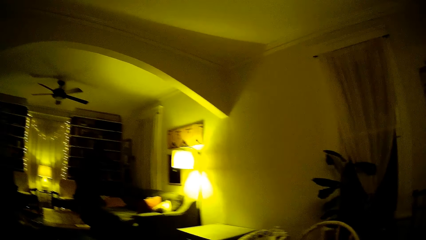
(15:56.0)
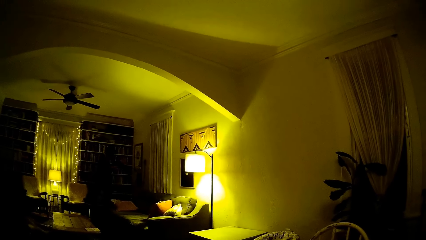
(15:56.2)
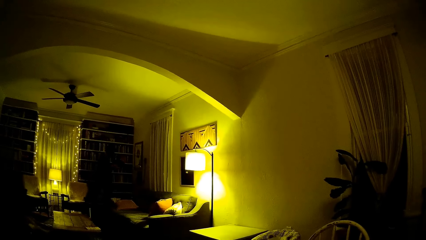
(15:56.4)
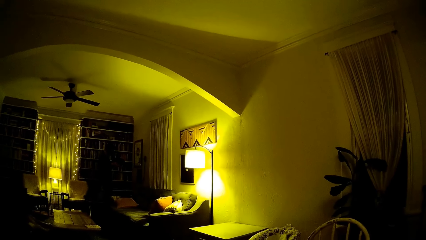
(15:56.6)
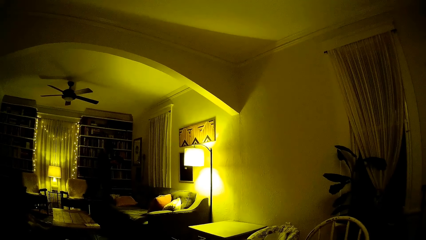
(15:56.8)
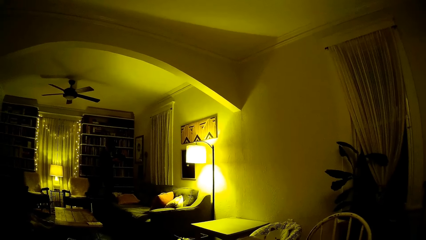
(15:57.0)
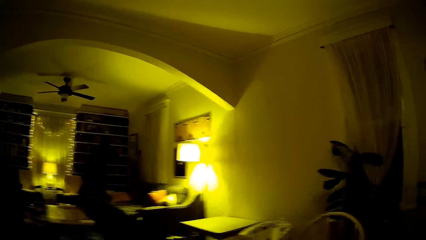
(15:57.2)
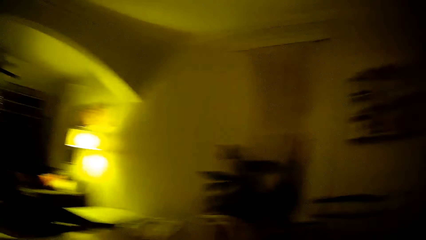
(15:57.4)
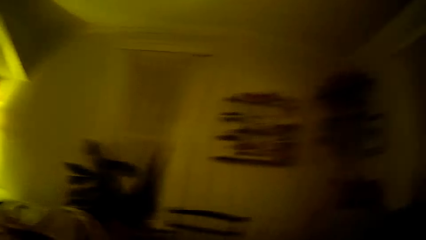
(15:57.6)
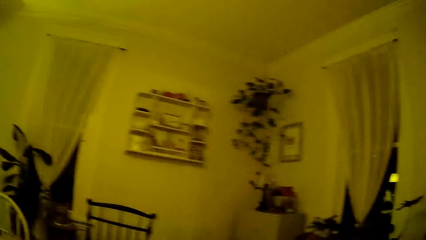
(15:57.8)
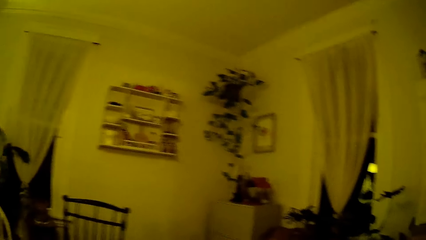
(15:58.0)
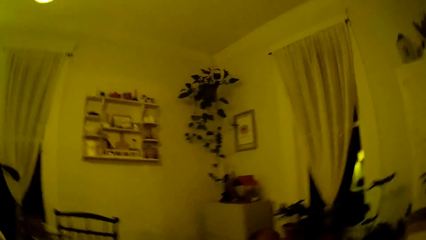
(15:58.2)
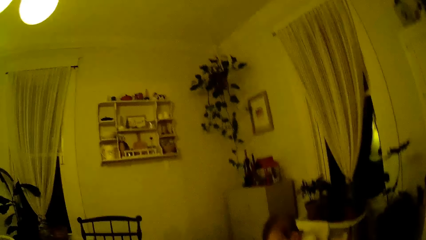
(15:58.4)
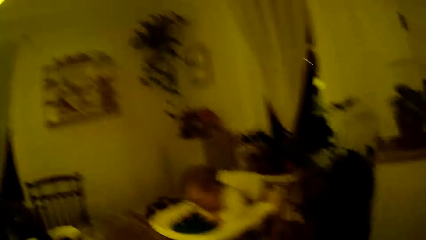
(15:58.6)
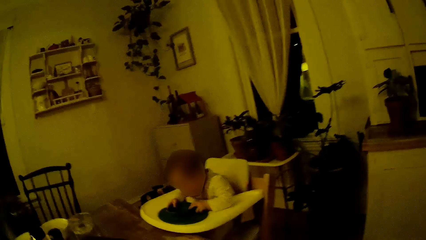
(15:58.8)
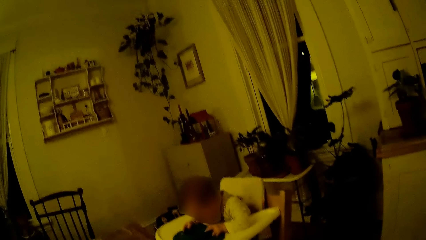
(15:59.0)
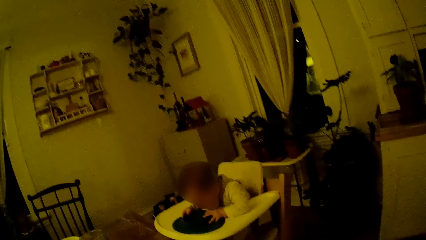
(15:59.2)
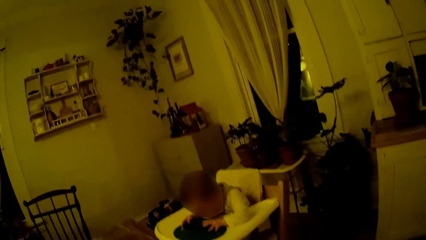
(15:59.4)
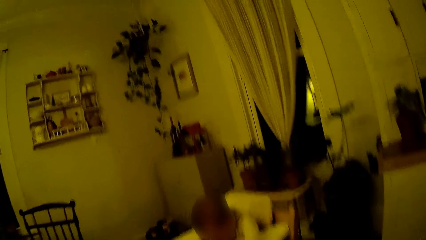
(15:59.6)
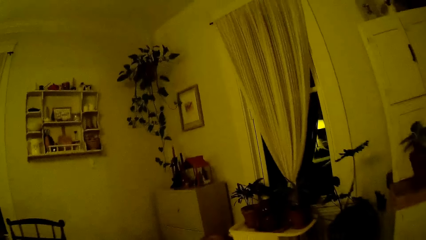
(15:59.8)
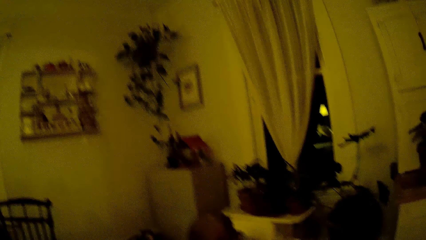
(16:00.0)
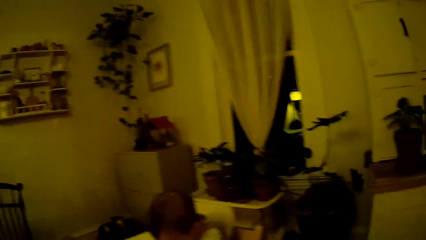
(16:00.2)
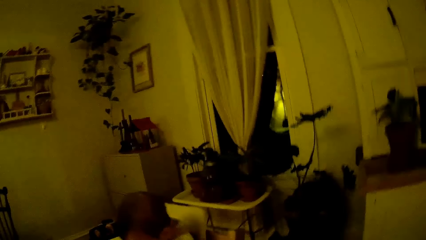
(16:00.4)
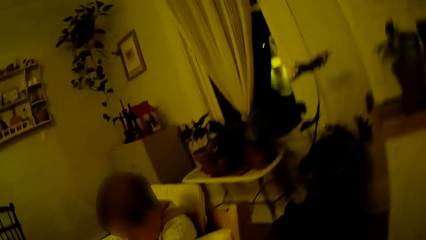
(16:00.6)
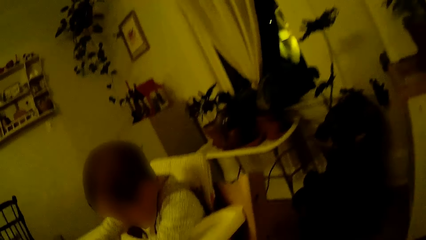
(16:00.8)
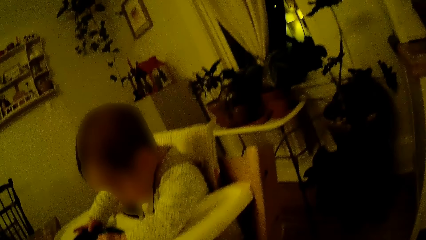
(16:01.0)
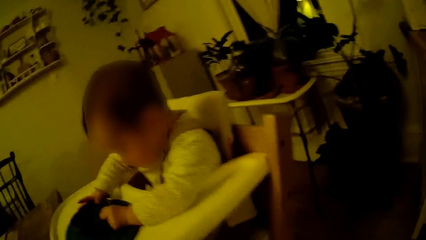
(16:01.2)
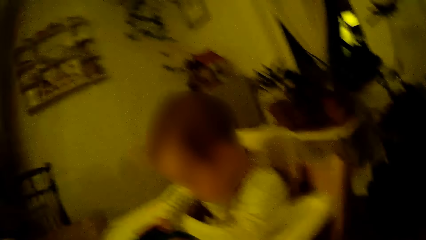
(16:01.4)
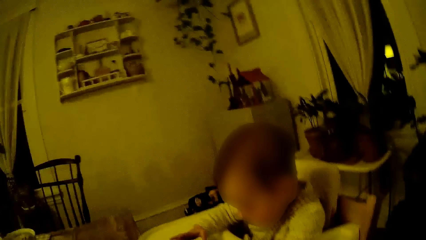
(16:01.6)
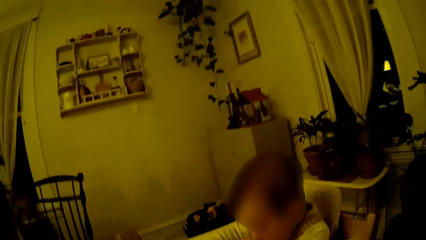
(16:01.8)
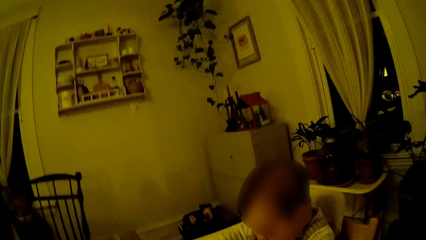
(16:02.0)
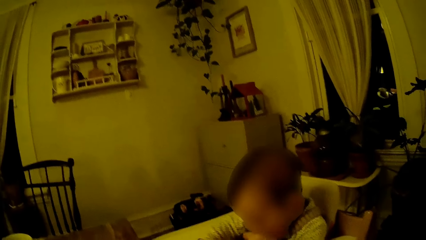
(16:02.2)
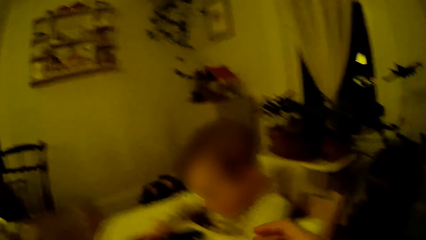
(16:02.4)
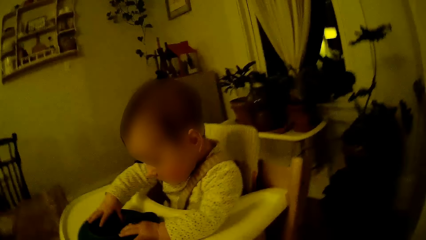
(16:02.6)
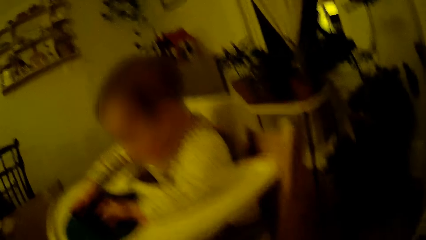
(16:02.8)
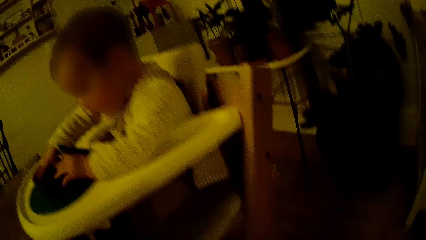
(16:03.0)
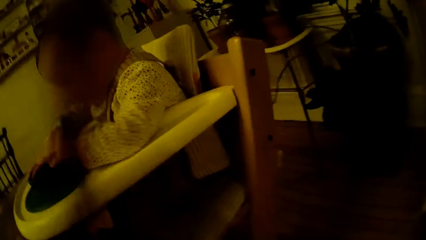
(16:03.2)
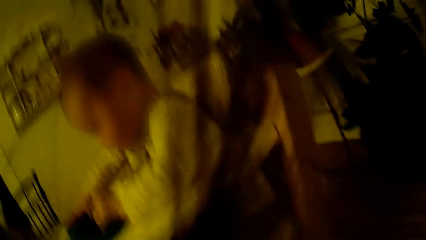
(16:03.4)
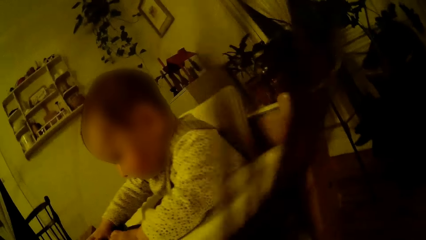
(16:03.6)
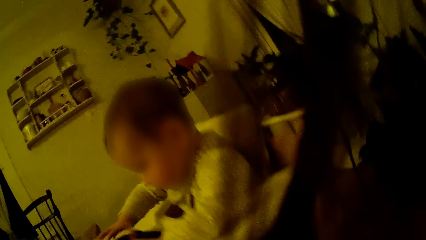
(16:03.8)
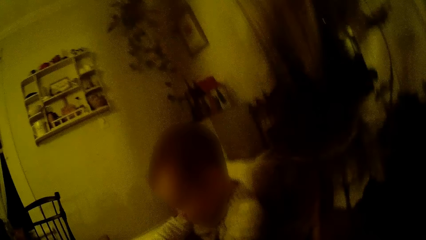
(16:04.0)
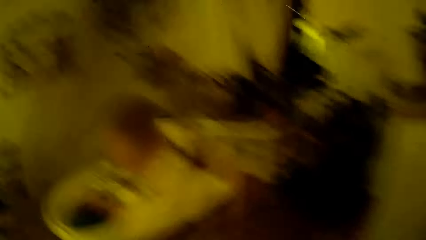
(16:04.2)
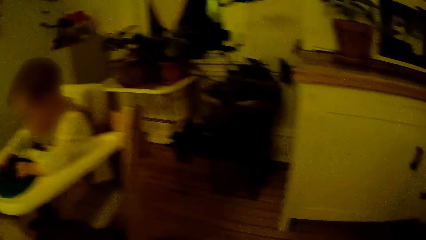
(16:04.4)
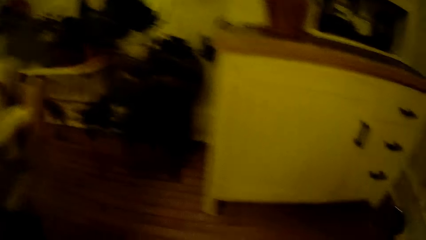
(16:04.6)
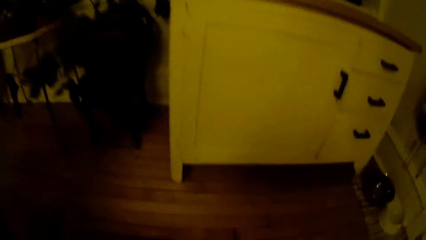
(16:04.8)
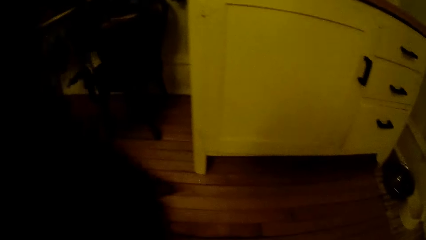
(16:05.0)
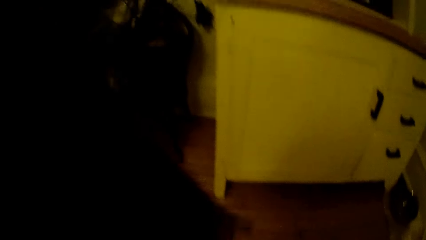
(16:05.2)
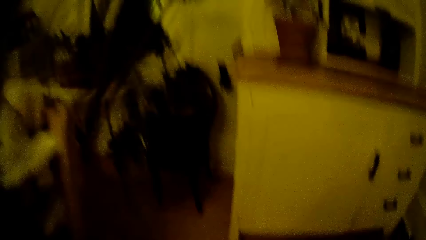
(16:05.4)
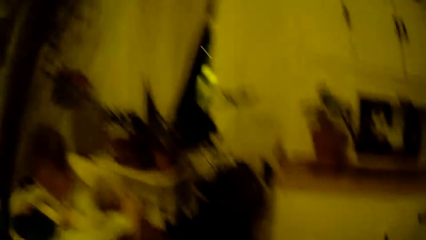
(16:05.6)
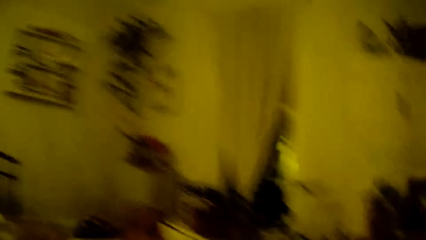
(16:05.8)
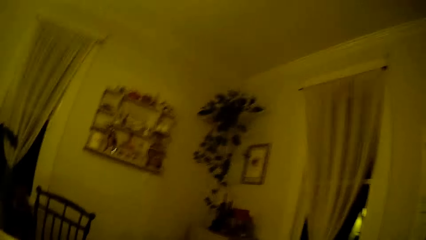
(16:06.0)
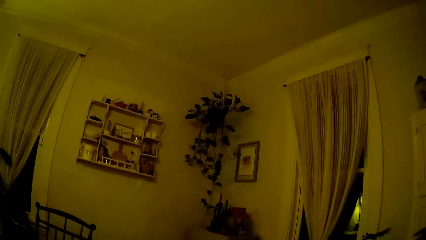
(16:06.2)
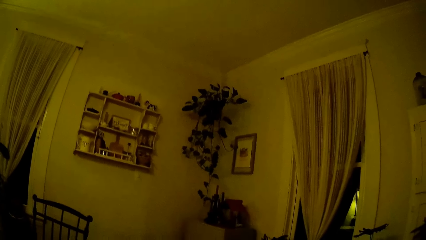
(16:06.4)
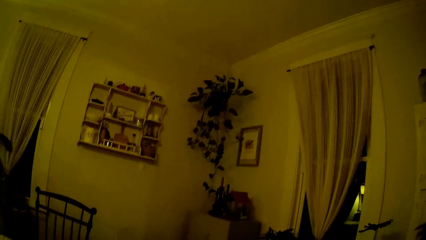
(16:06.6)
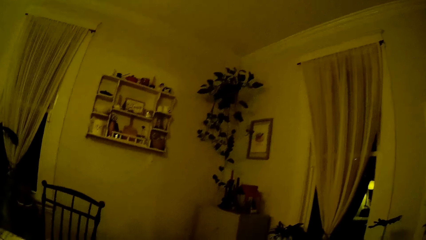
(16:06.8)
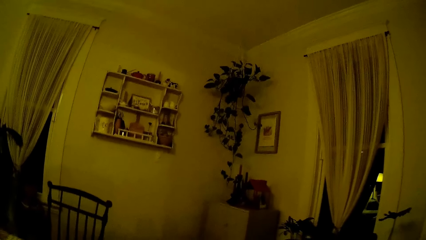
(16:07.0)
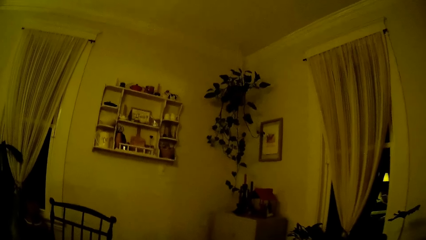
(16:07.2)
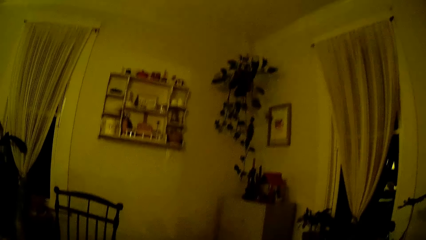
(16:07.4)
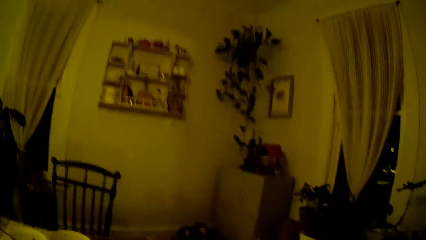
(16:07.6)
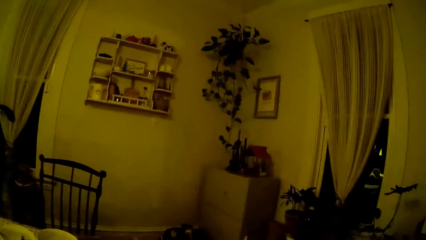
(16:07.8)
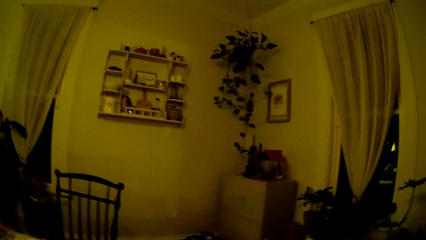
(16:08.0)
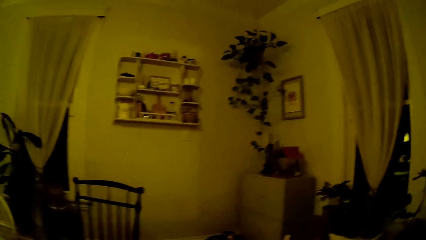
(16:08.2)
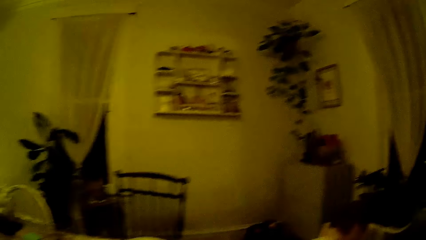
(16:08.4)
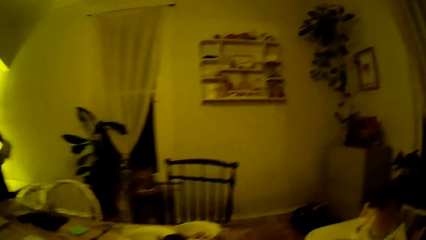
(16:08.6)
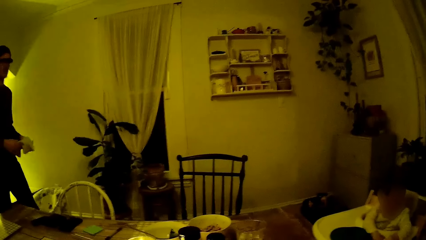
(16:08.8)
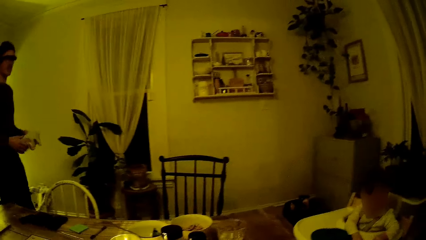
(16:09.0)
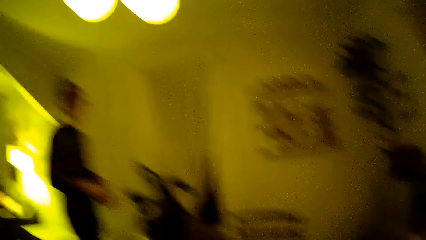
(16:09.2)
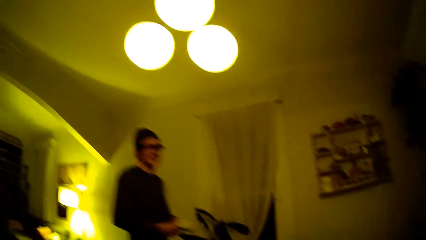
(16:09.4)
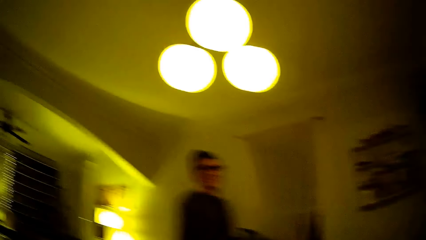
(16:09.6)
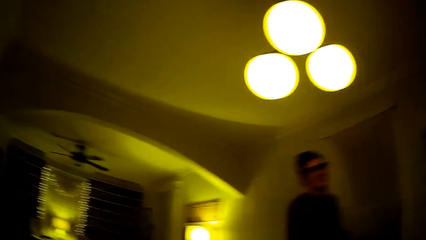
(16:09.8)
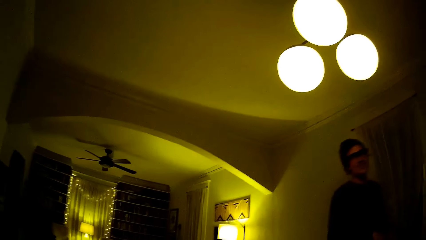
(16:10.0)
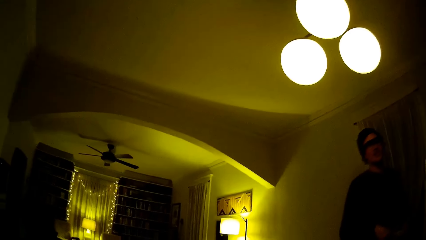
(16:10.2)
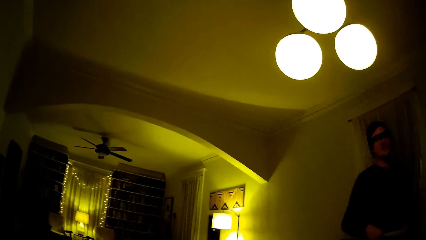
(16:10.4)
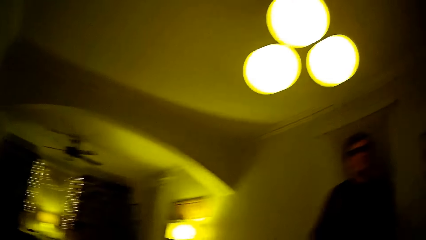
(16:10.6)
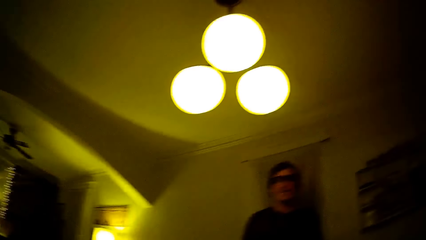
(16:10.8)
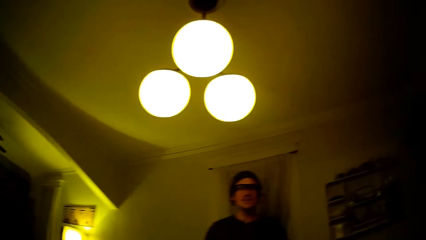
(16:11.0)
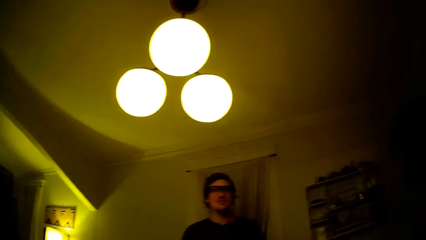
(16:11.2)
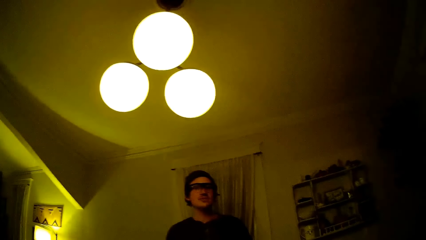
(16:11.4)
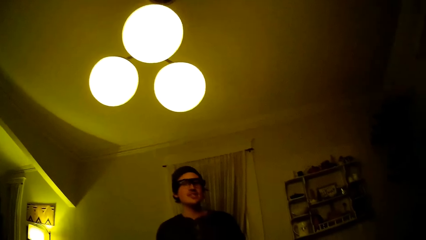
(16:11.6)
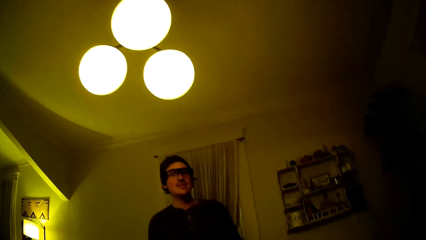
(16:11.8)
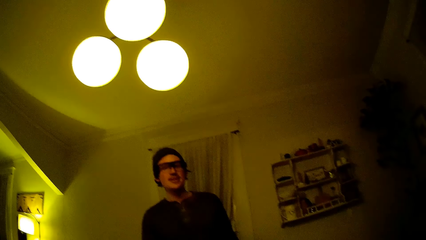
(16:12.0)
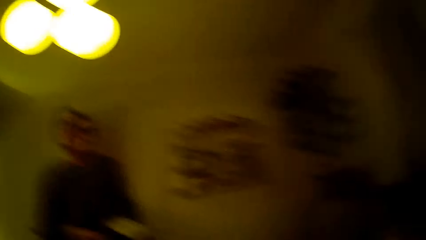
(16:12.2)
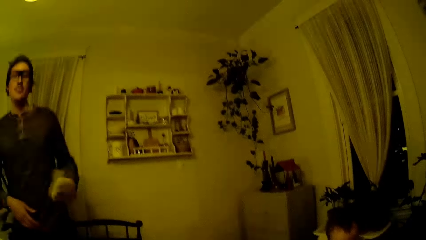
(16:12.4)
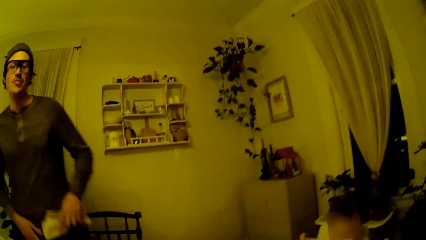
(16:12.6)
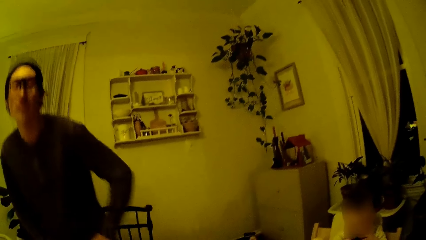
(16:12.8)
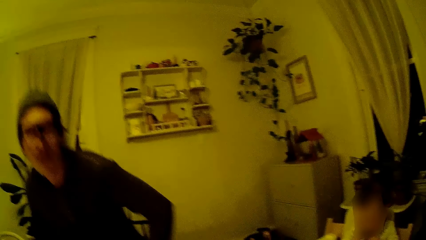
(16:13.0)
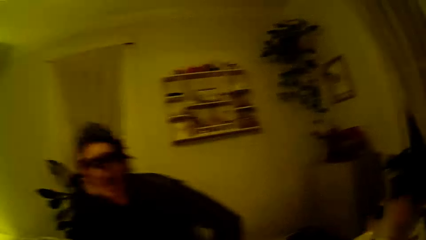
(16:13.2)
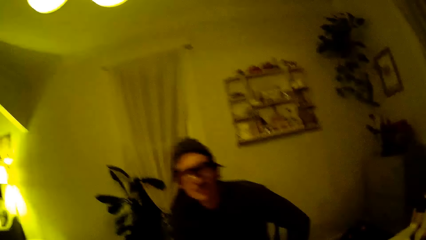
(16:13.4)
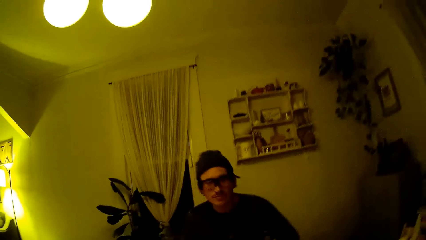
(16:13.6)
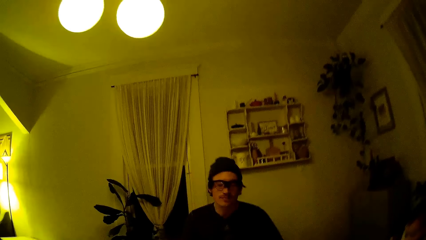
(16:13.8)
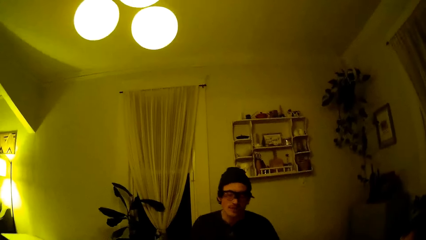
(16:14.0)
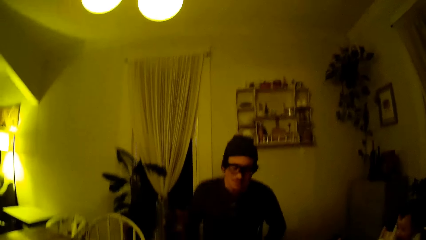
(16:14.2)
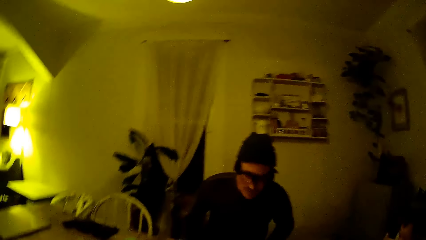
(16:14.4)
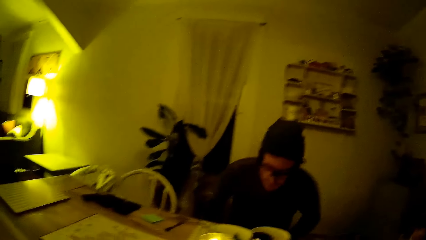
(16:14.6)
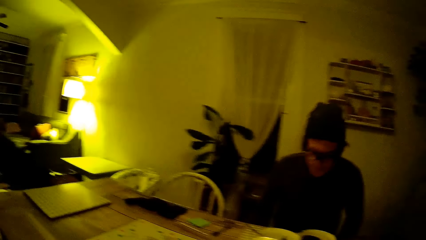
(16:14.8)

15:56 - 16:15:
A baby cries. The camera wearer looks at the man. She speaks to the baby. She looks at the baby. She picks up a toy from the high chair with her right hand. The man converses with the camera wearer. The camera wearer looks around the house. The man walks into the dining room from the living room towards the table. He talks to the camera wearer. He sits at the dining table.
